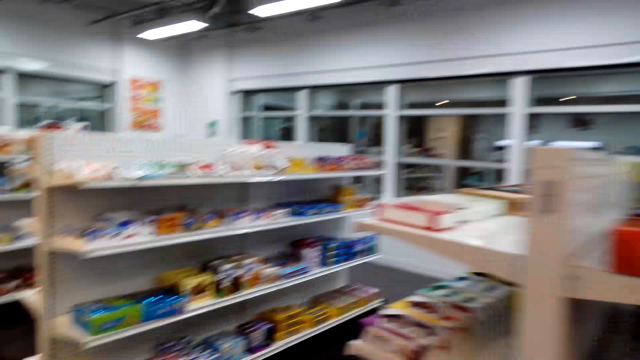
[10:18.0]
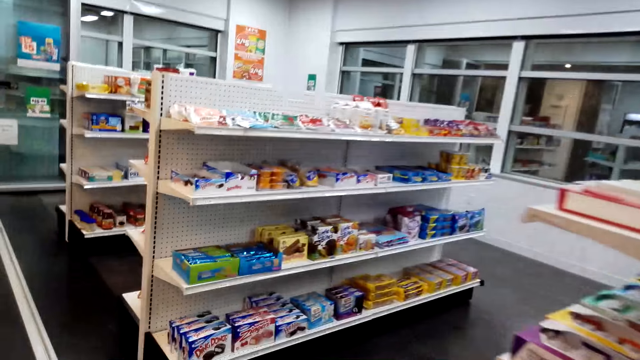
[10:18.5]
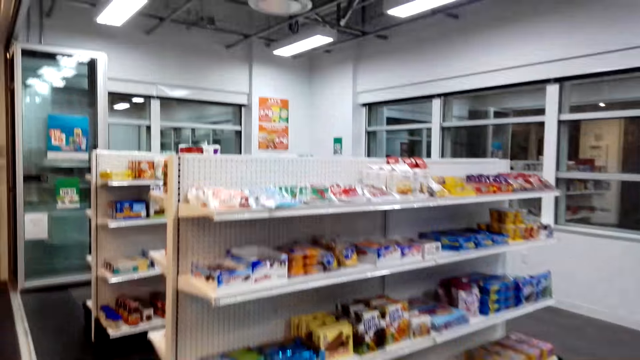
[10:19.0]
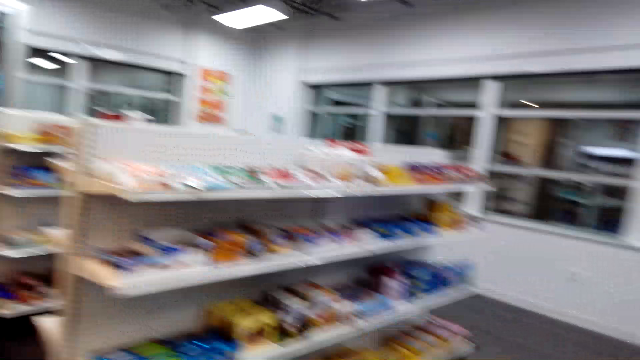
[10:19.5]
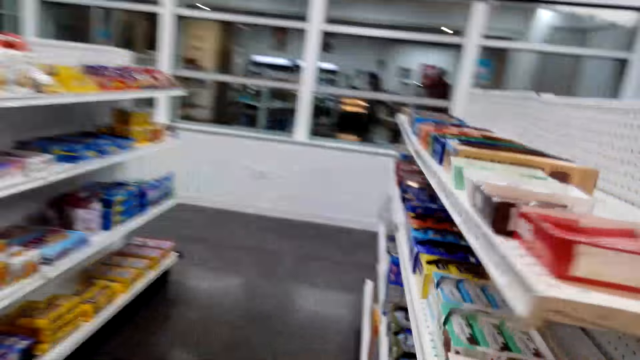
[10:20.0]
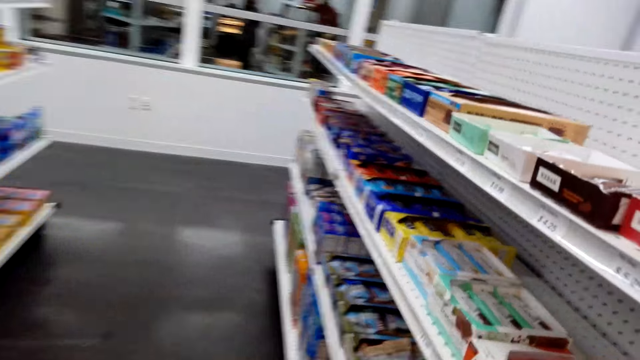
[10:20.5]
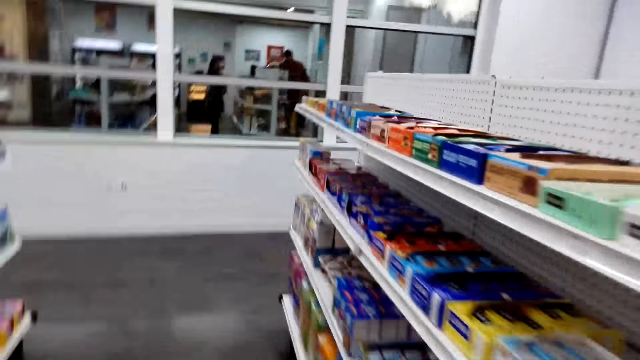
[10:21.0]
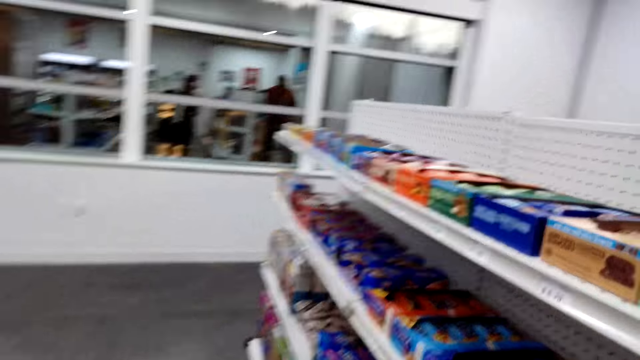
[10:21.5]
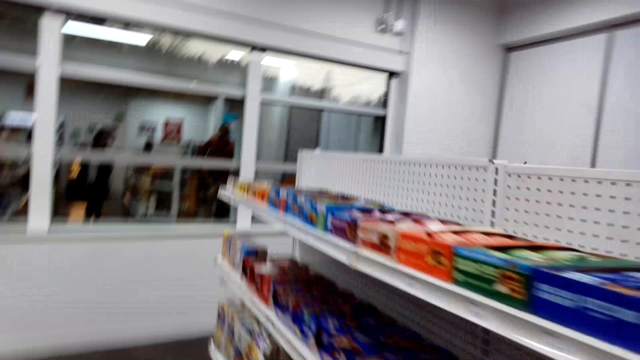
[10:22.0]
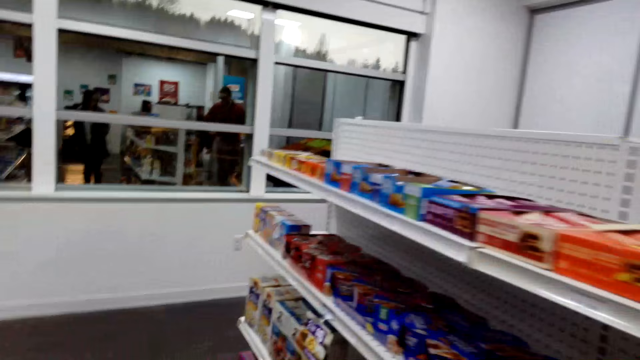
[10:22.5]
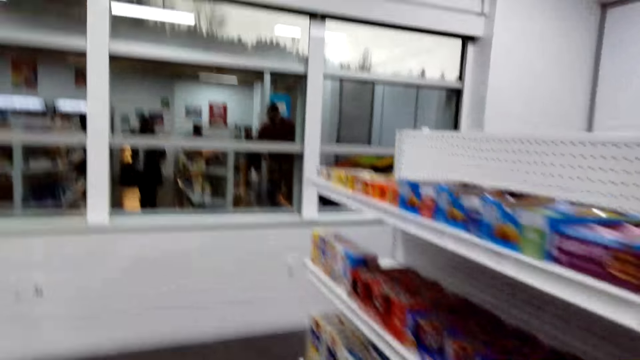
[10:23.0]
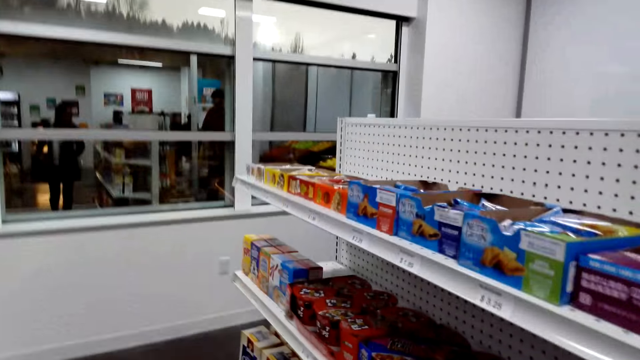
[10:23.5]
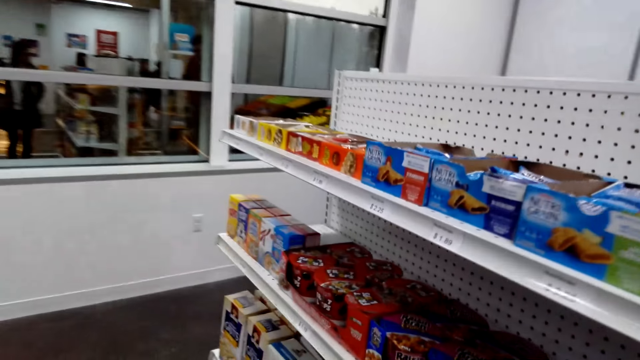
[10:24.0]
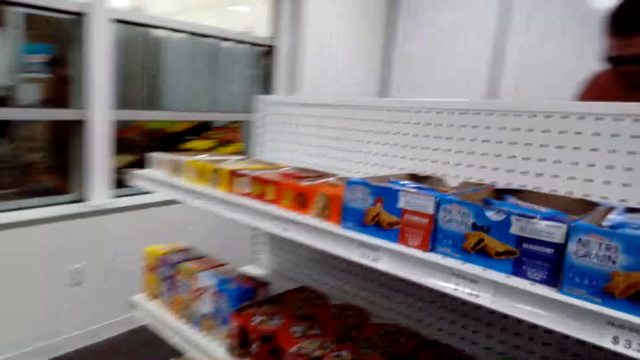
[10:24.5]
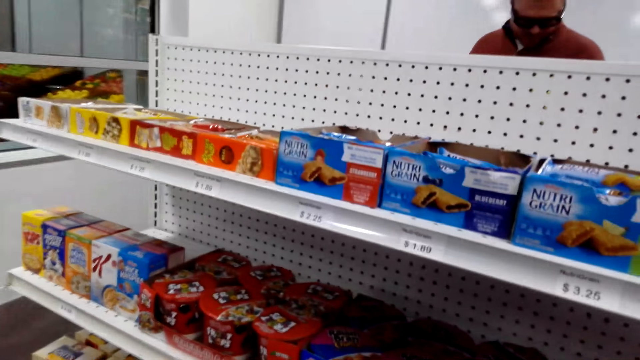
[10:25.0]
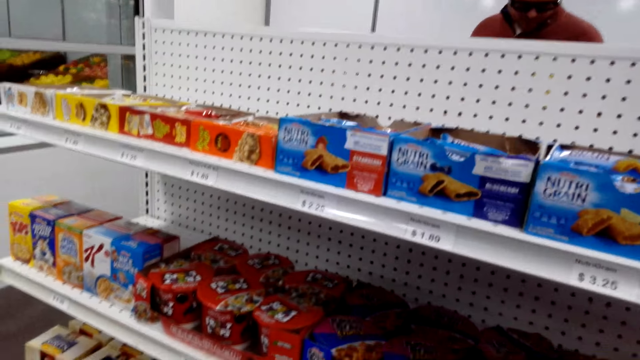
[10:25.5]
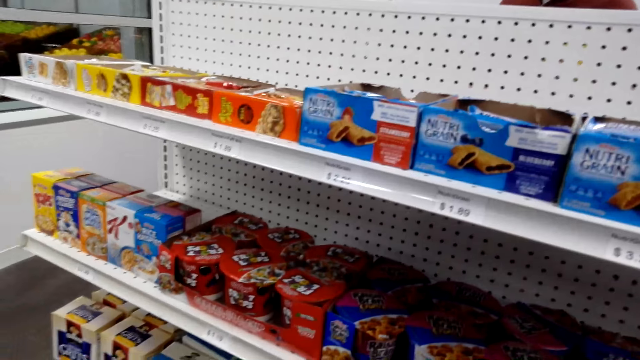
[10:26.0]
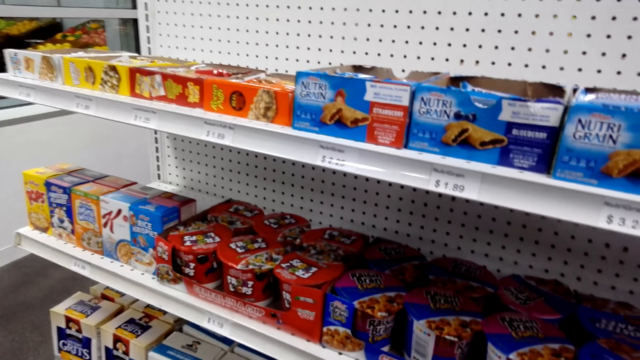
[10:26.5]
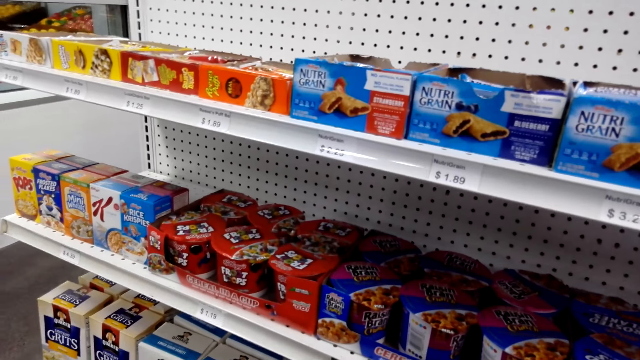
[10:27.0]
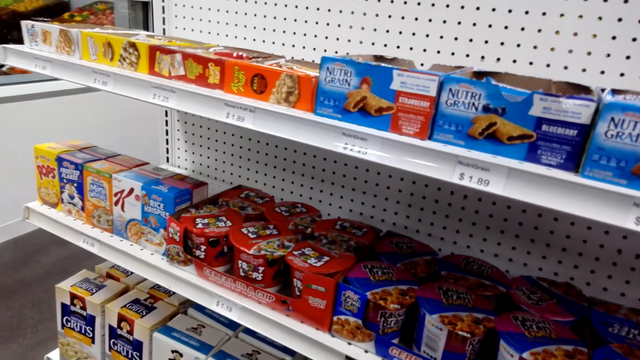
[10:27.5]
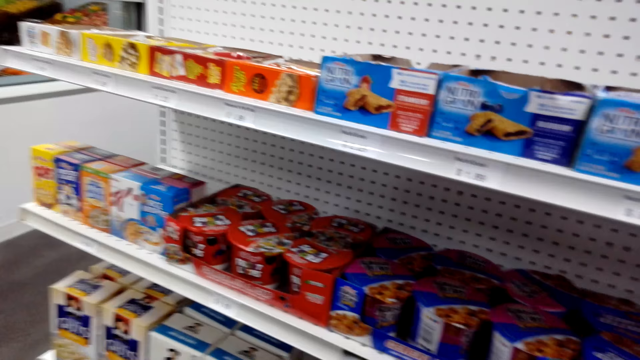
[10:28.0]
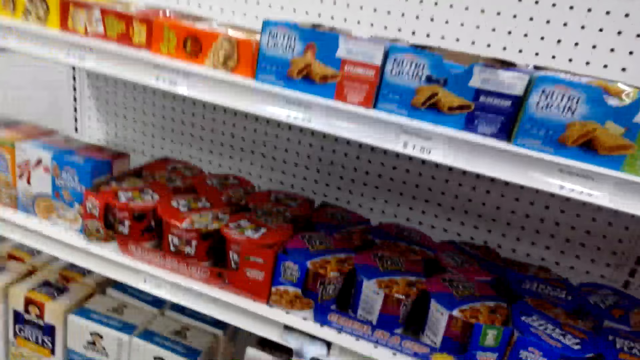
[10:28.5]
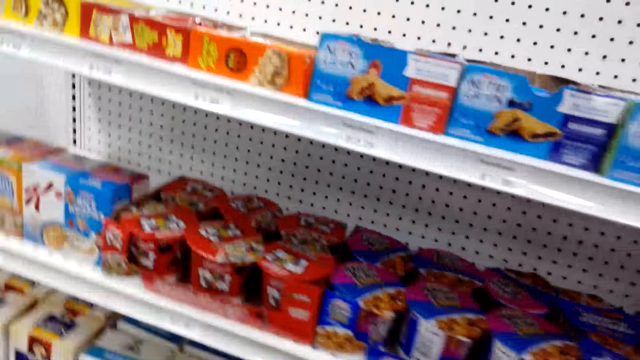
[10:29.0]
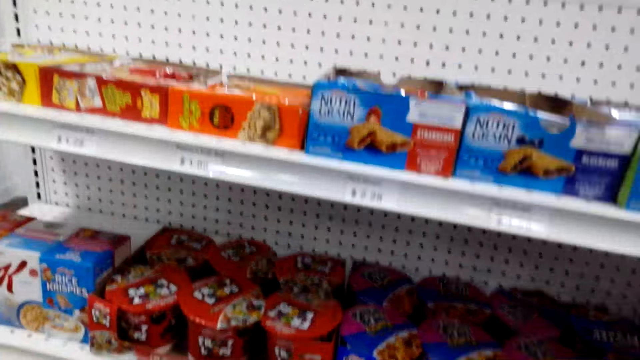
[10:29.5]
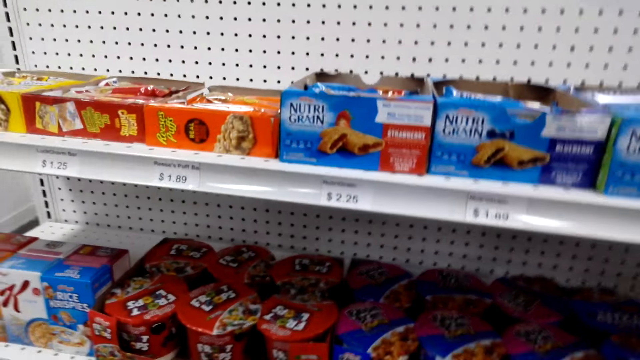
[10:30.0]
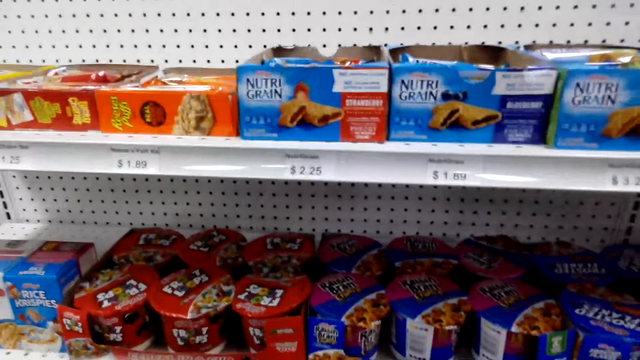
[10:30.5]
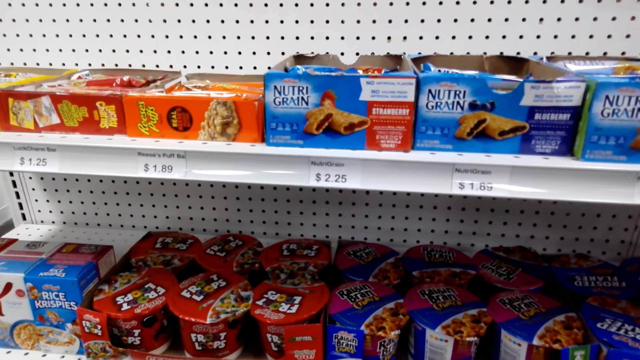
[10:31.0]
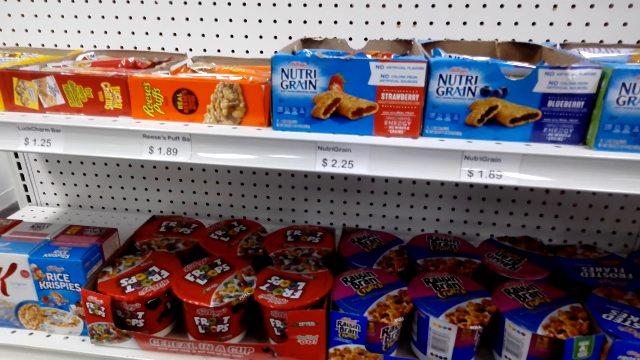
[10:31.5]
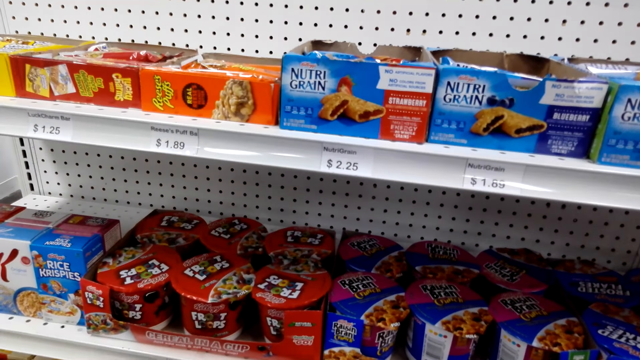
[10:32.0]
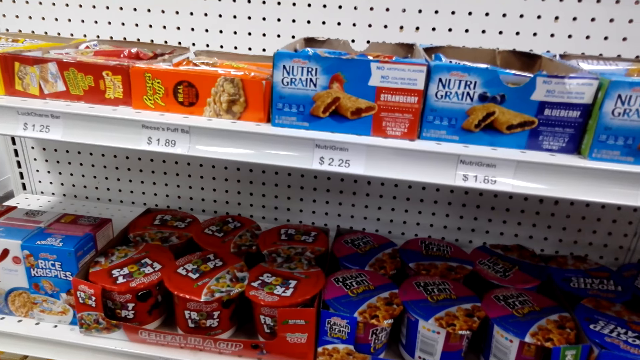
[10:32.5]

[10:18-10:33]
The camera wearer walks around a store. They stand beside the shelf. They look around the shelf. They converse with someone.

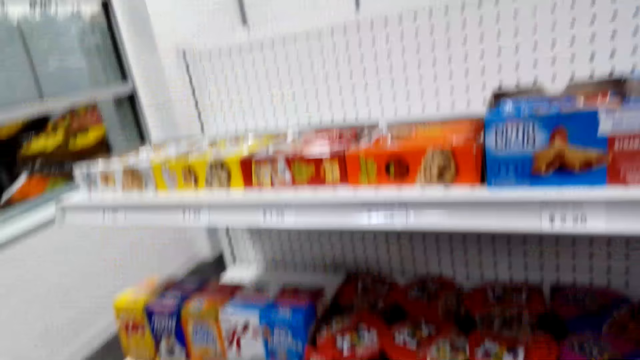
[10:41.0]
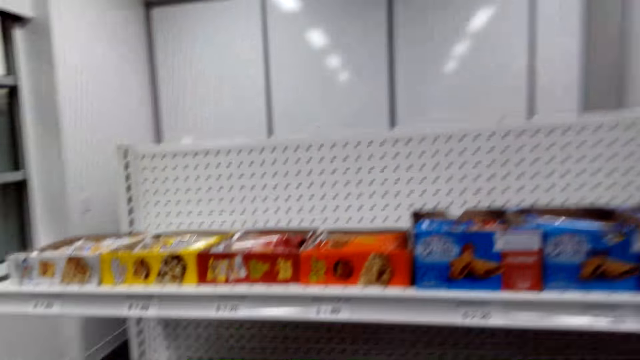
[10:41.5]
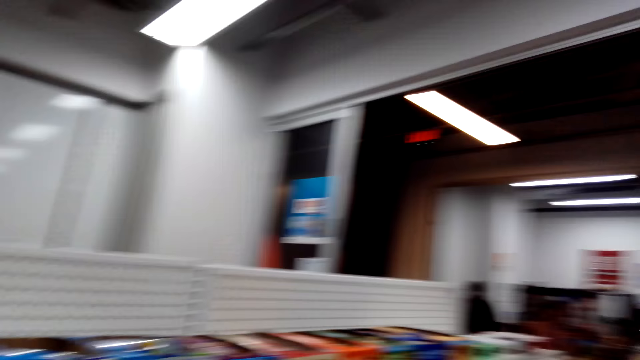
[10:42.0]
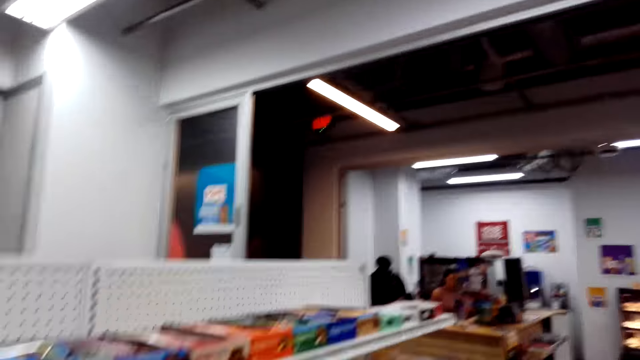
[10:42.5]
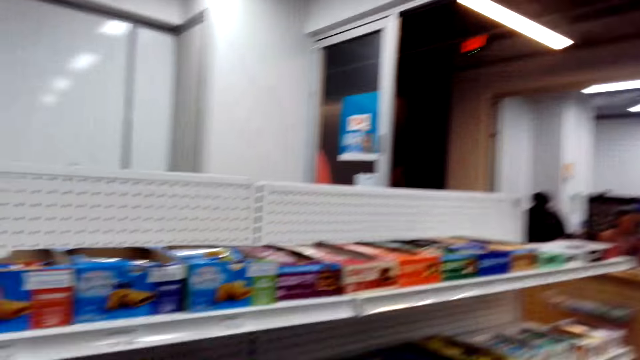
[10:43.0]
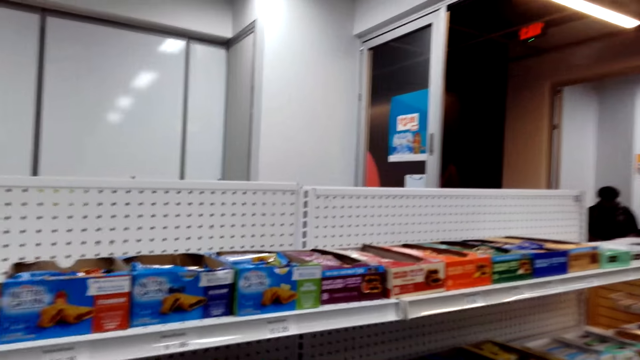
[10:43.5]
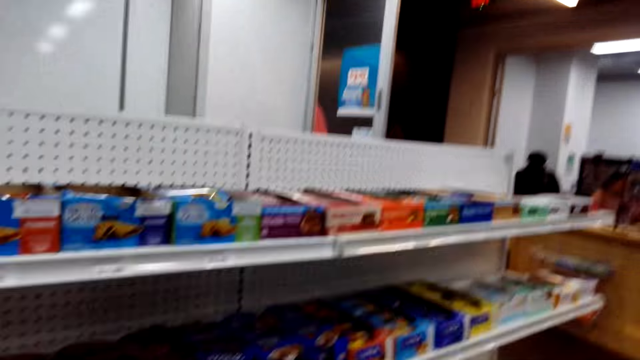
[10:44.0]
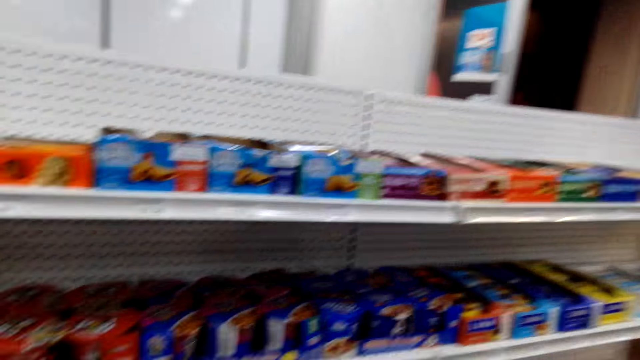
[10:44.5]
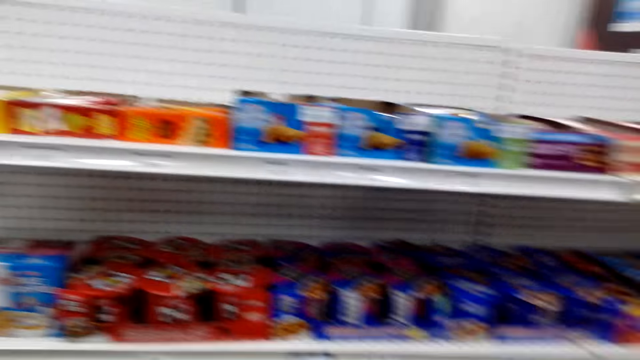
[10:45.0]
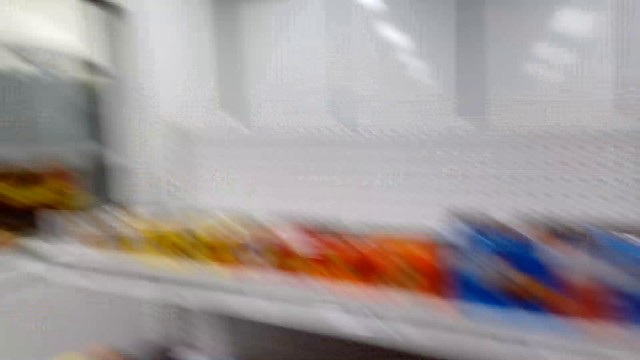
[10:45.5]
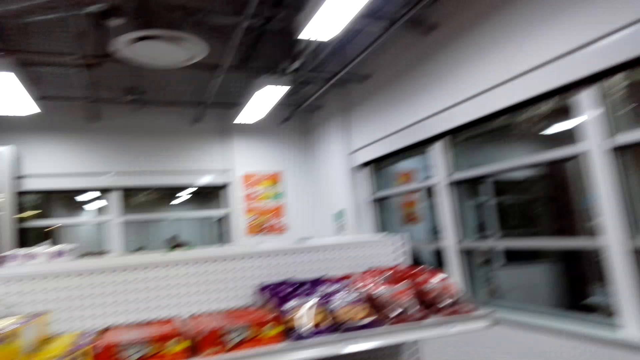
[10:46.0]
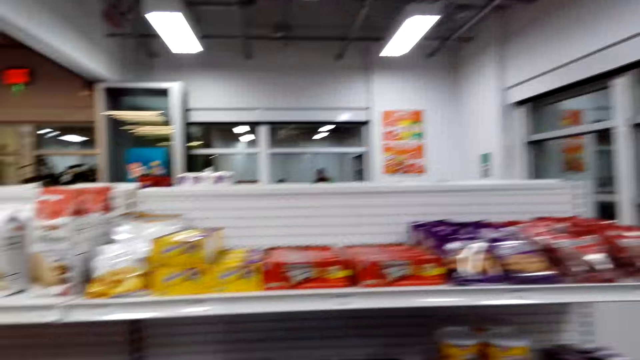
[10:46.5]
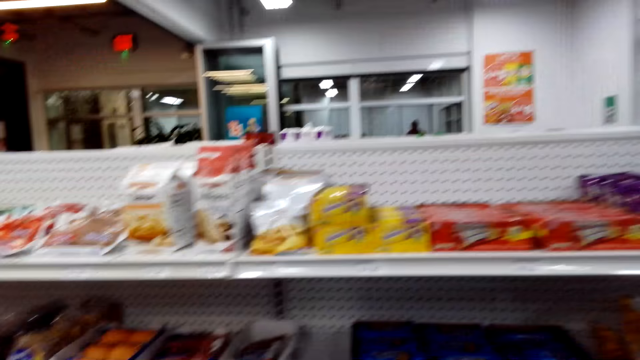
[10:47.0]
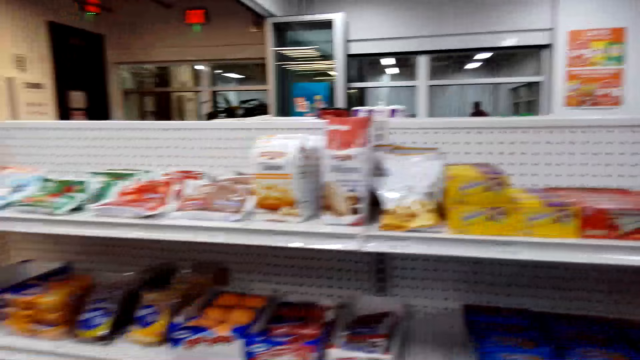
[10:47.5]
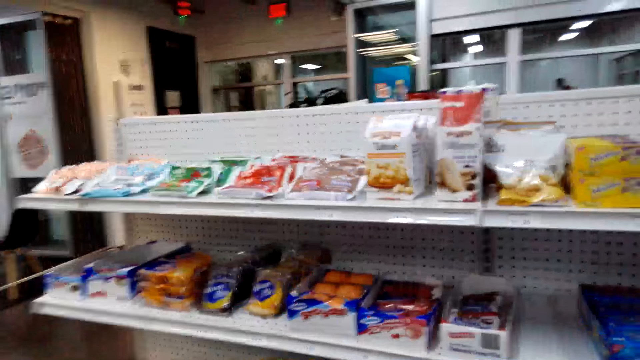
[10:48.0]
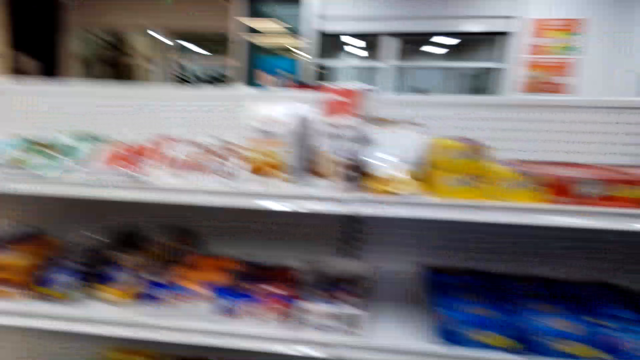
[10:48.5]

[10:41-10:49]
The camera wearer walks around a store.
